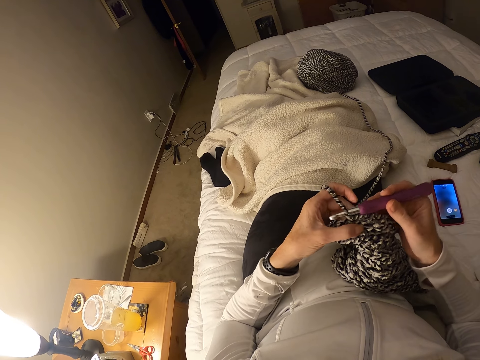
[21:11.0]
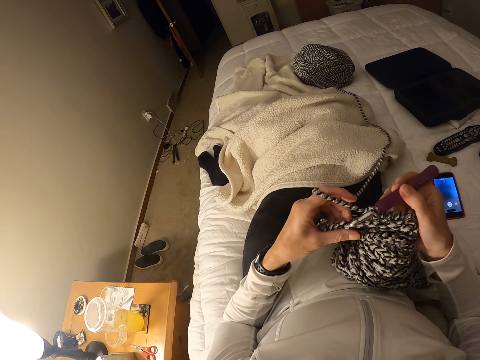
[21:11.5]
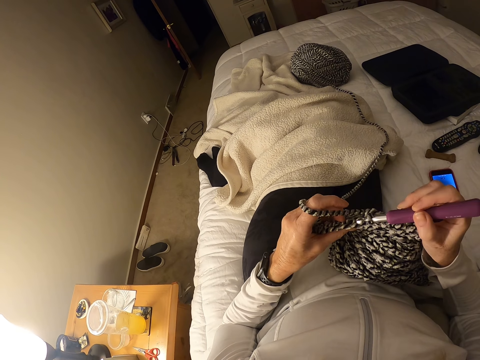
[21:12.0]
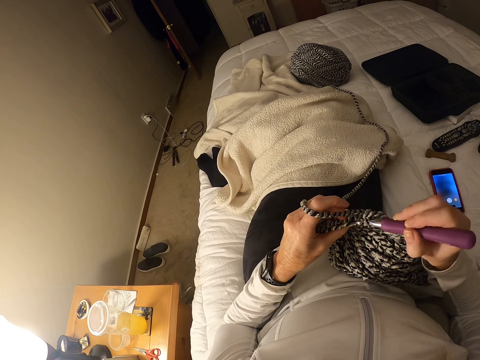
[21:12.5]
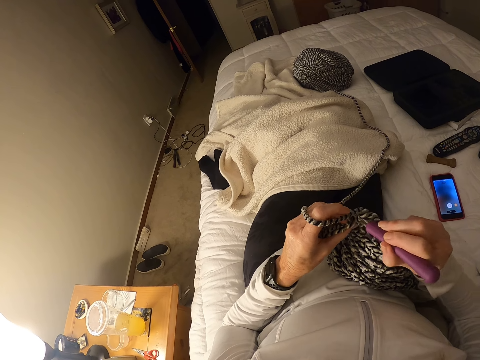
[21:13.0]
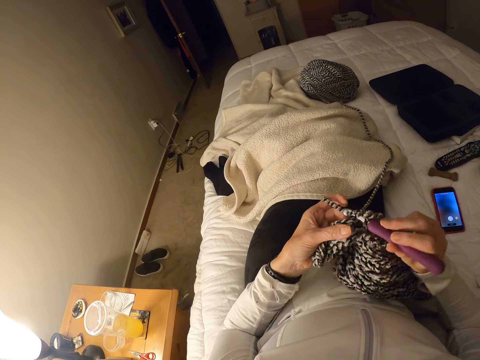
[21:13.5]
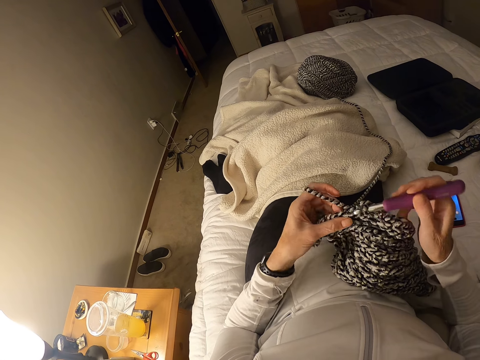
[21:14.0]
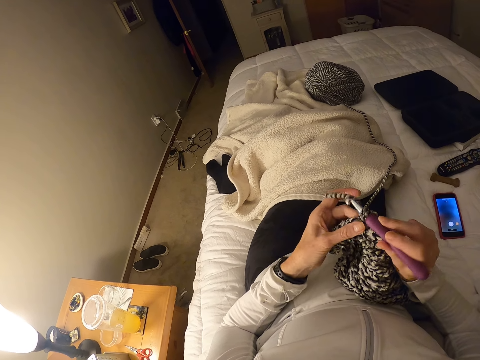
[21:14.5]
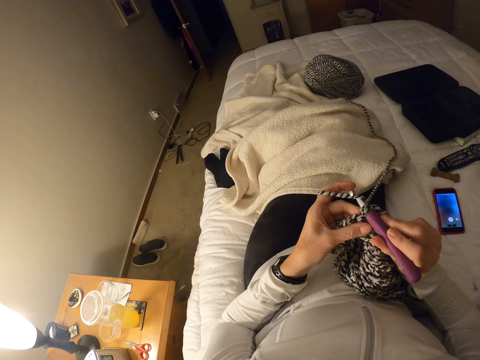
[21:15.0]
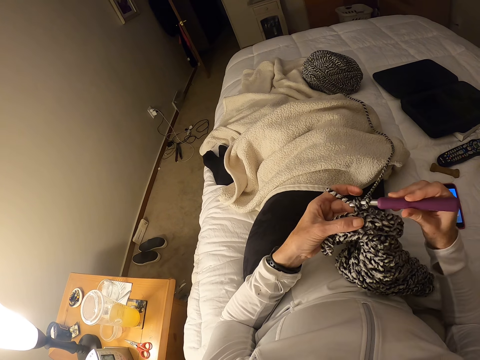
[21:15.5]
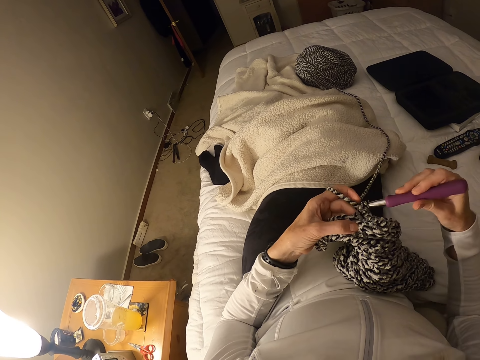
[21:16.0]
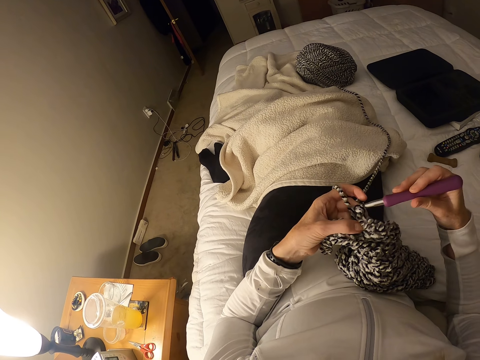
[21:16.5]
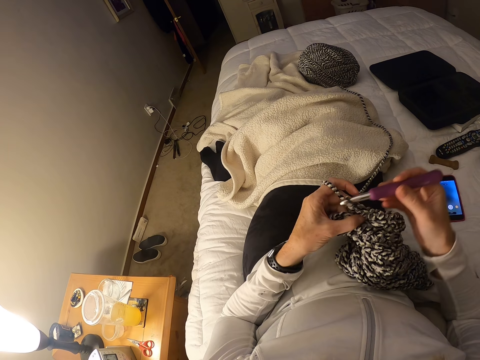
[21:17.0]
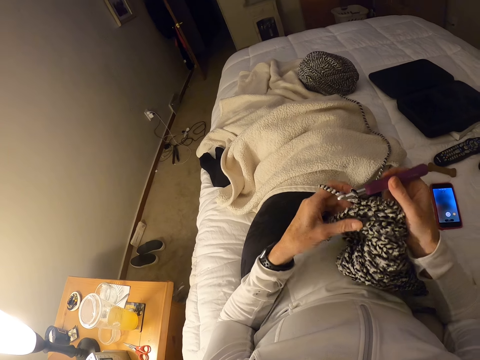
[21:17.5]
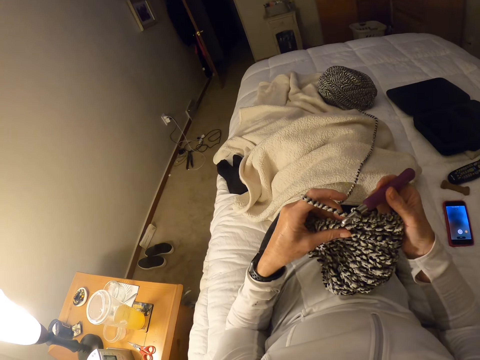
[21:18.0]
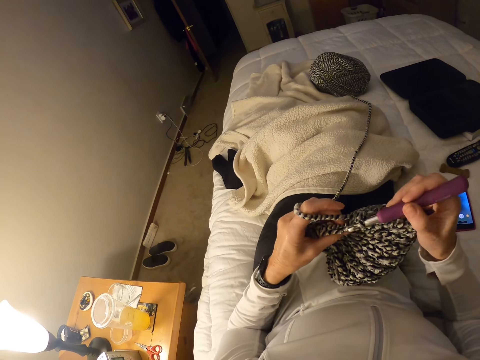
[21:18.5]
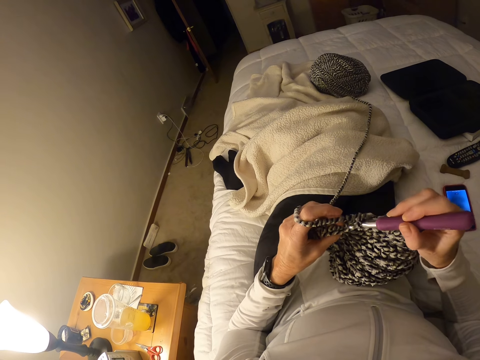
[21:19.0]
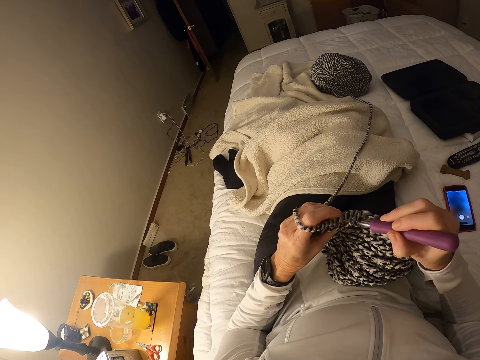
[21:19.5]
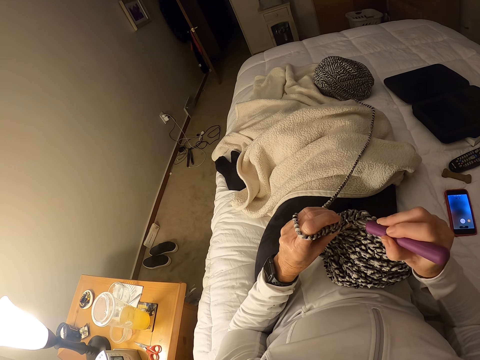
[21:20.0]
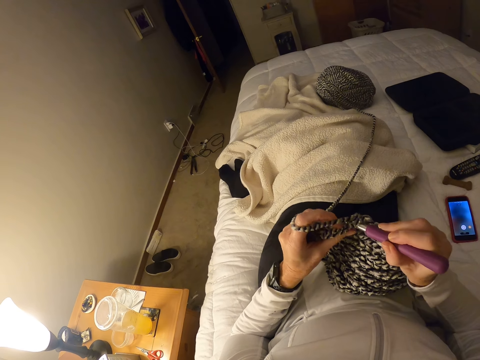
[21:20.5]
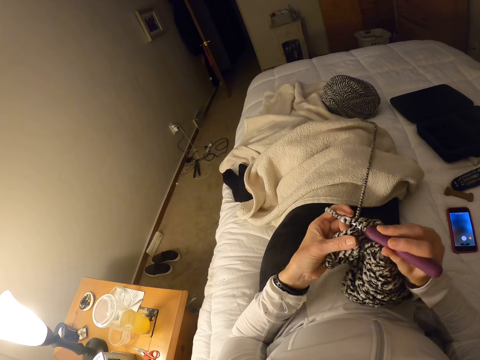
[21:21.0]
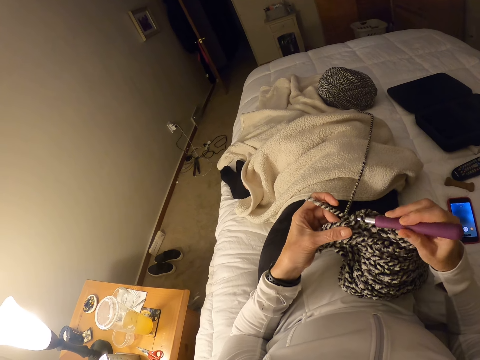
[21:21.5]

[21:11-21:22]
The camera wearer moves the knitted cloth.

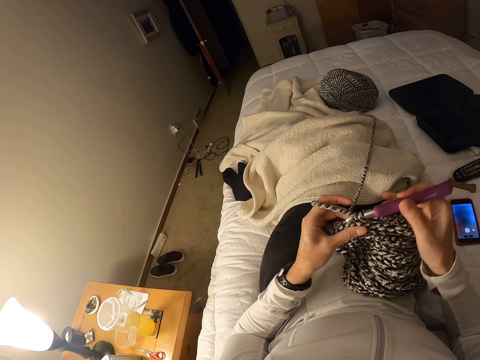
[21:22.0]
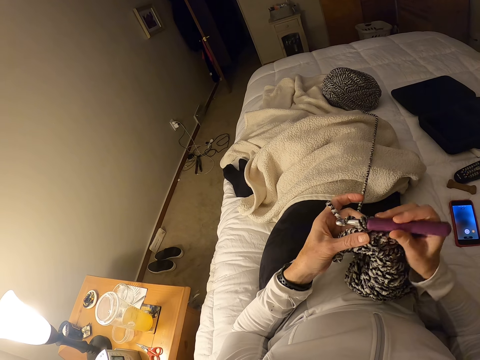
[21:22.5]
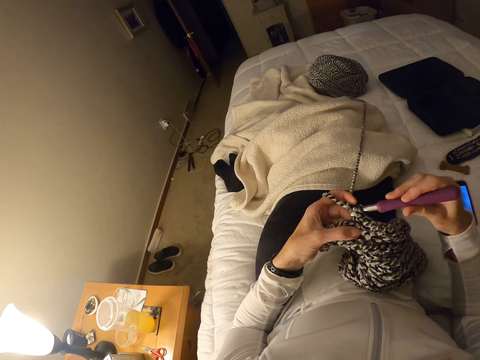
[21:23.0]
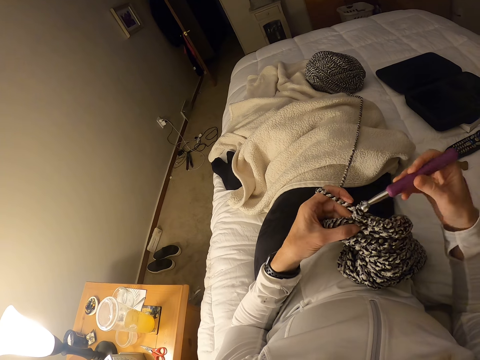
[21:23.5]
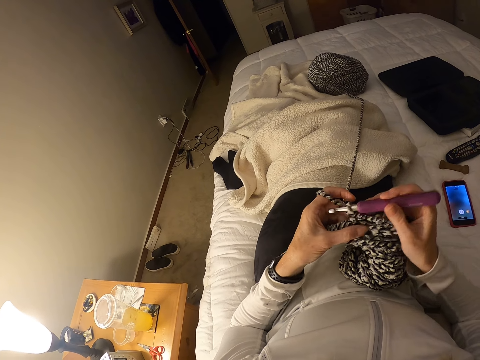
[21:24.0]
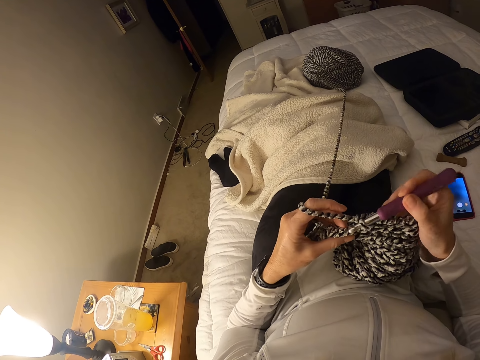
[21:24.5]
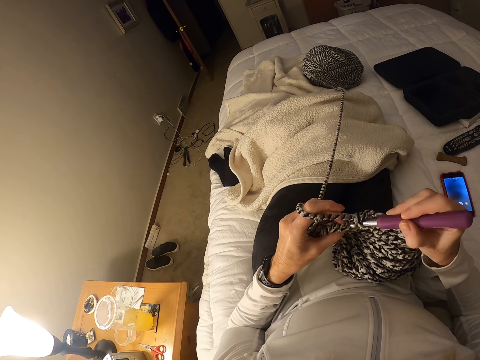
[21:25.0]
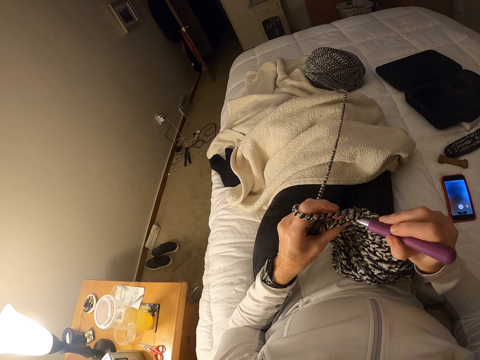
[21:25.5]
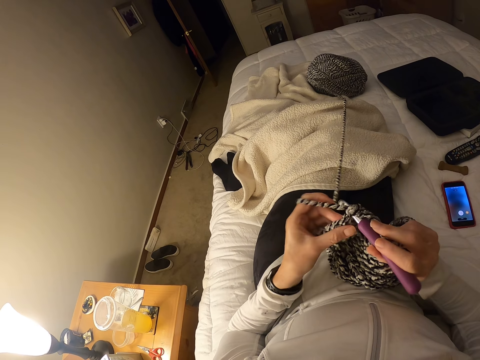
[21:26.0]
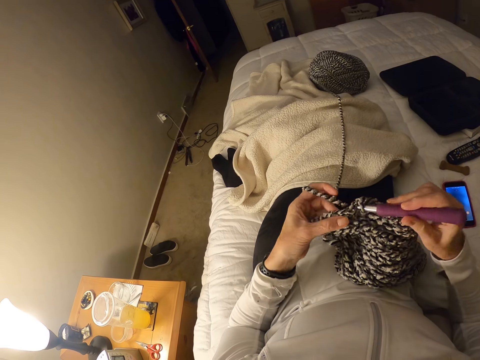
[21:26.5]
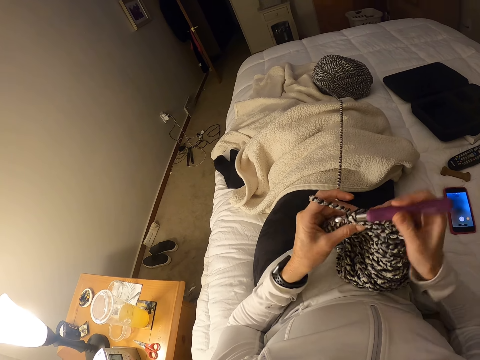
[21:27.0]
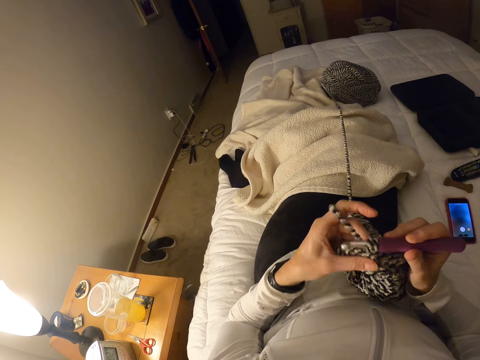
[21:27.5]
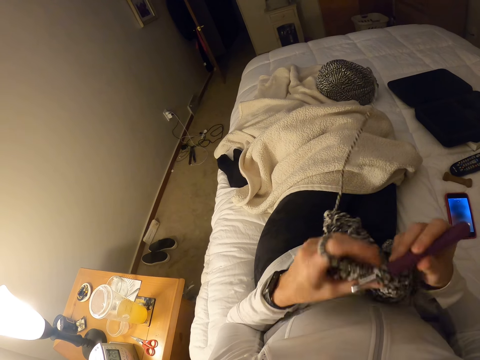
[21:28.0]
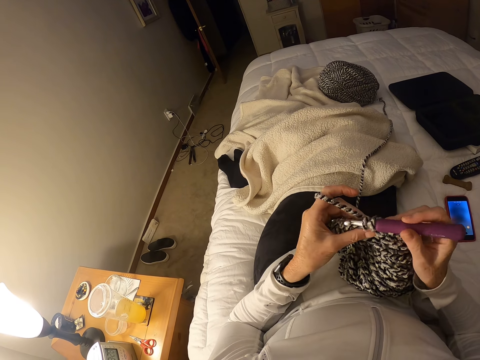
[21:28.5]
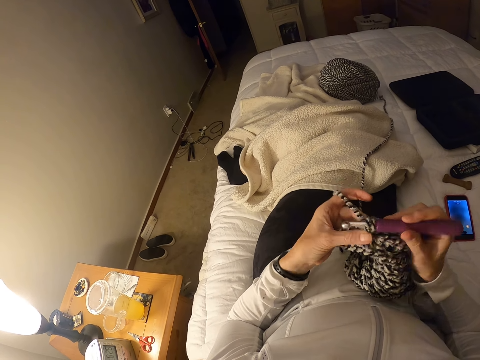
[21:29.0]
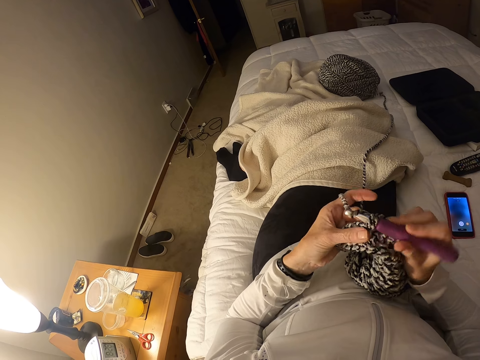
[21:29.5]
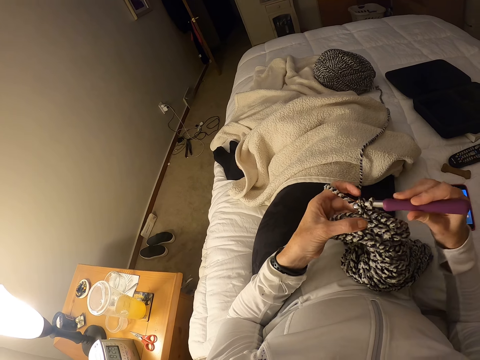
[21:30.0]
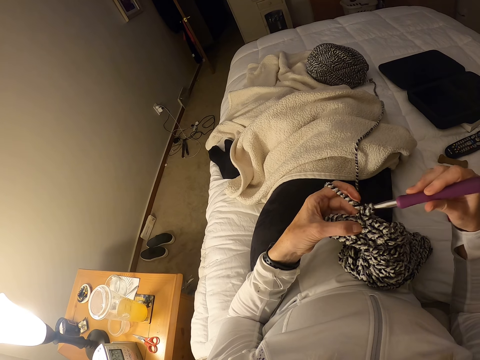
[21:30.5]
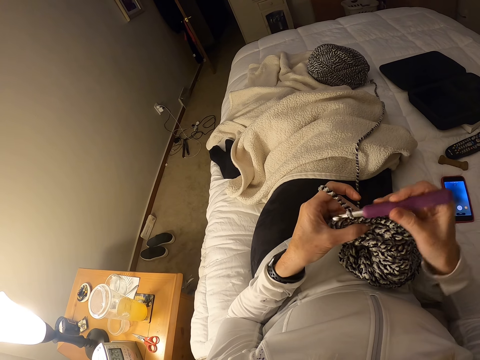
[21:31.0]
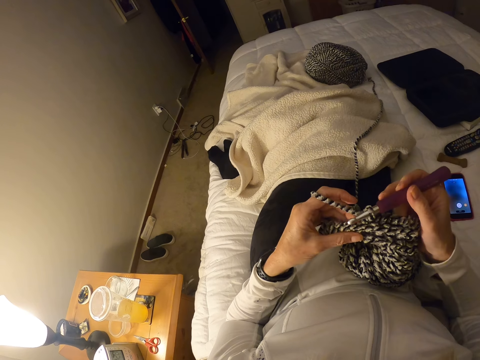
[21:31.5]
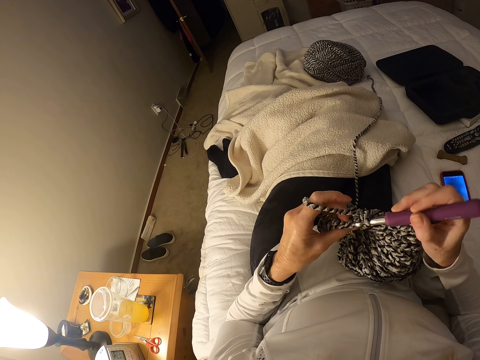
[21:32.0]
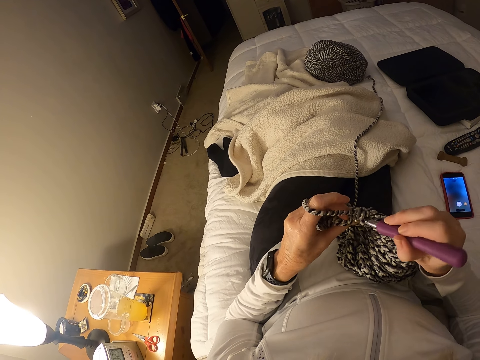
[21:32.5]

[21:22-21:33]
The camera wearer moves the knitted cloth.

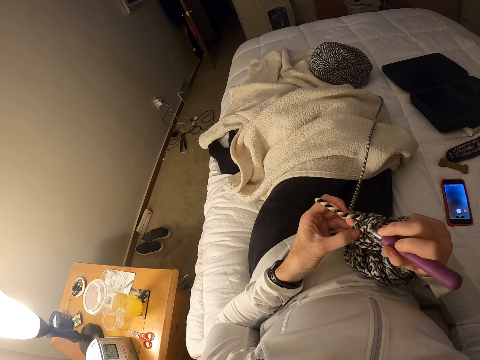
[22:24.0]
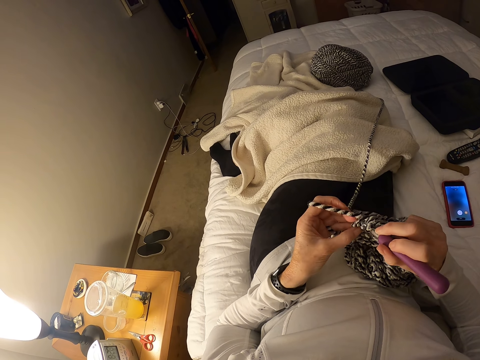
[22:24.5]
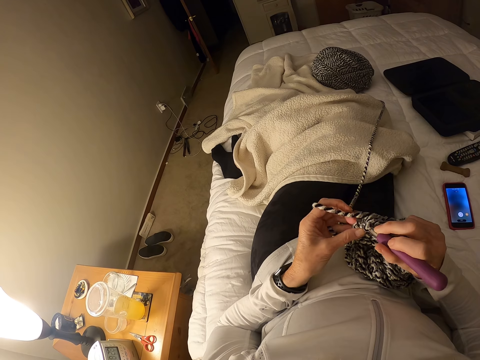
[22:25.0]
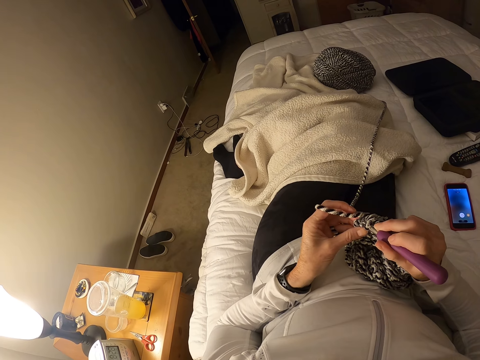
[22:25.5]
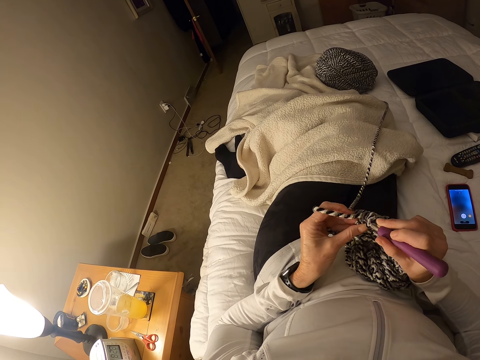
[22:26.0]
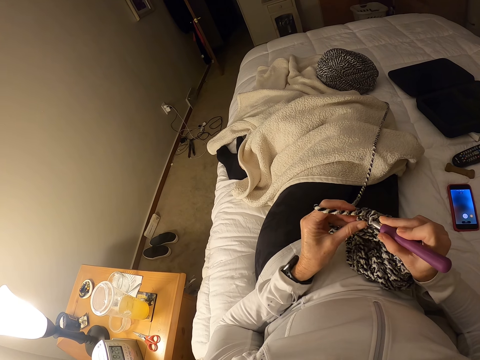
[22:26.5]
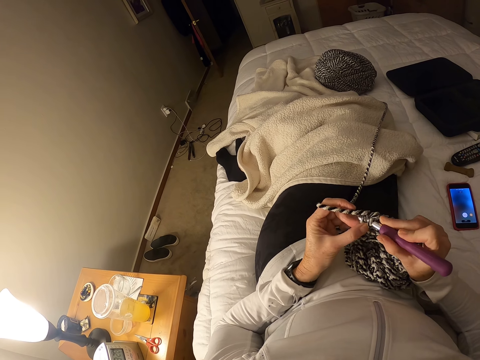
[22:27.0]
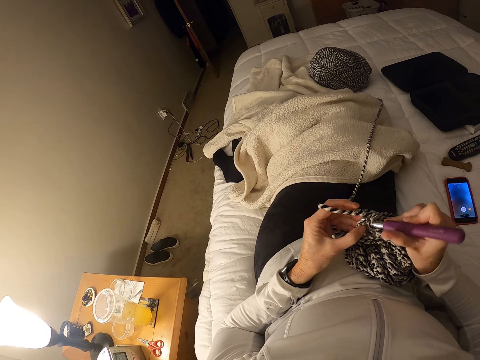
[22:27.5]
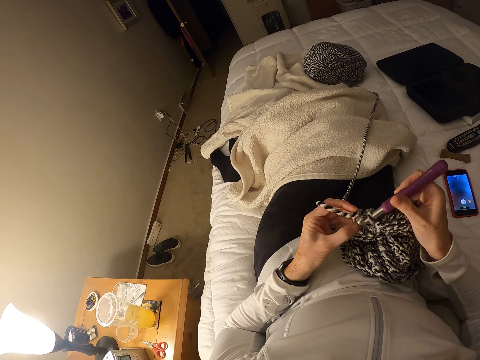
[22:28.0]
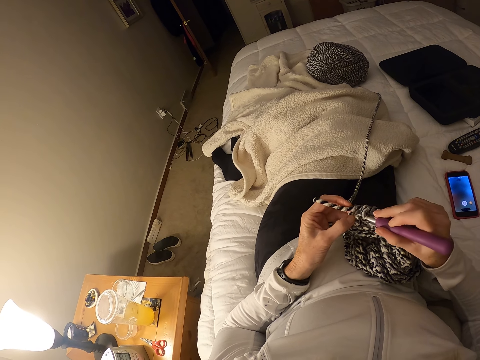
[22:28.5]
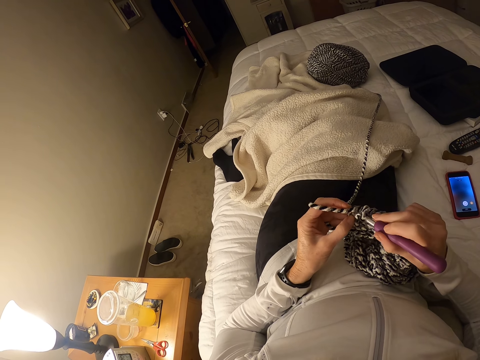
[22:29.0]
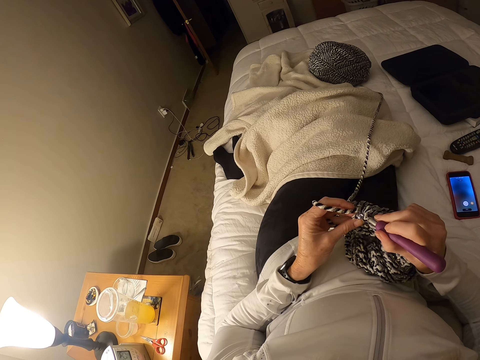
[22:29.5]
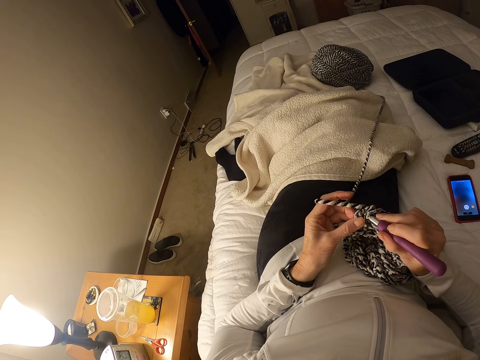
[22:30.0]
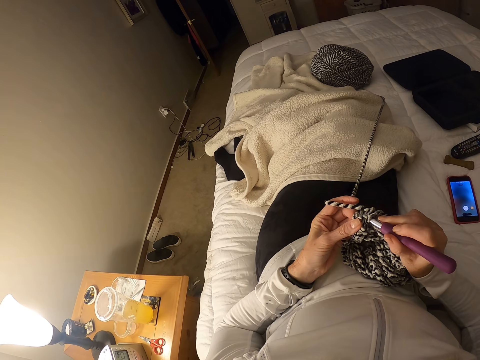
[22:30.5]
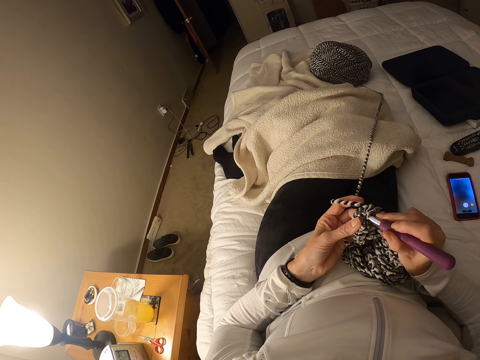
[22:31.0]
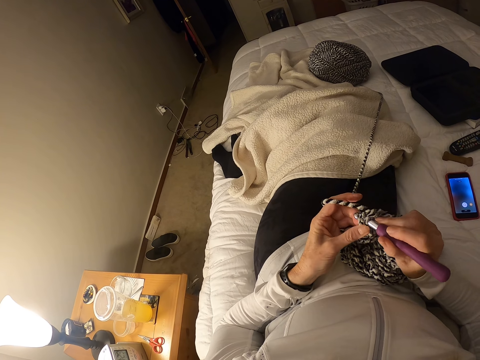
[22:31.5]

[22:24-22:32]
The camera wearer inserts the yarn in the hook.
